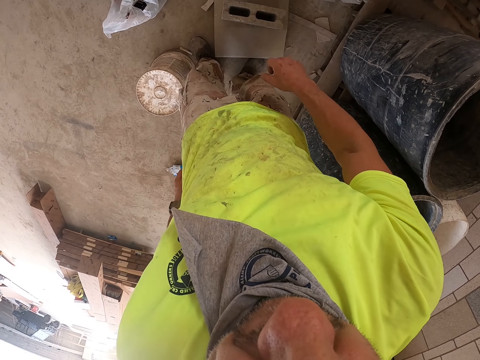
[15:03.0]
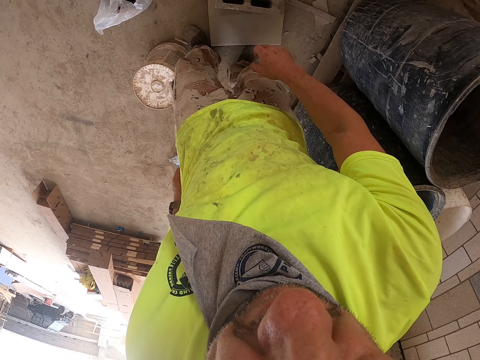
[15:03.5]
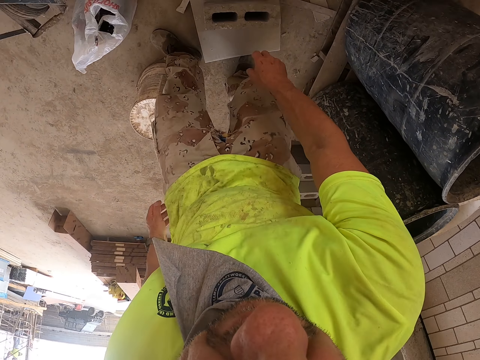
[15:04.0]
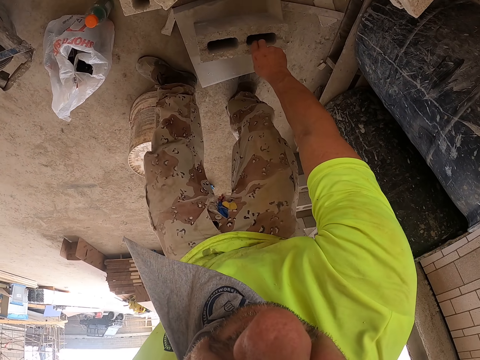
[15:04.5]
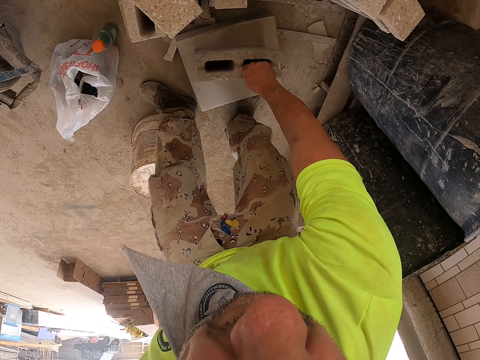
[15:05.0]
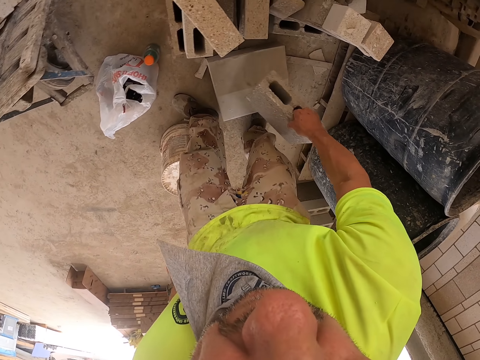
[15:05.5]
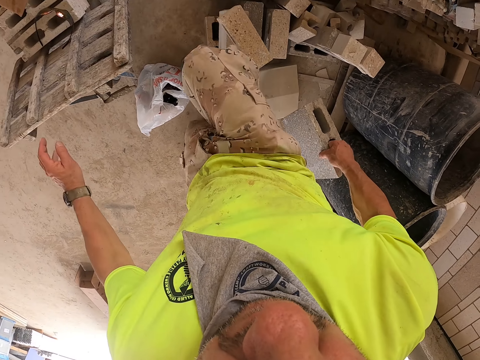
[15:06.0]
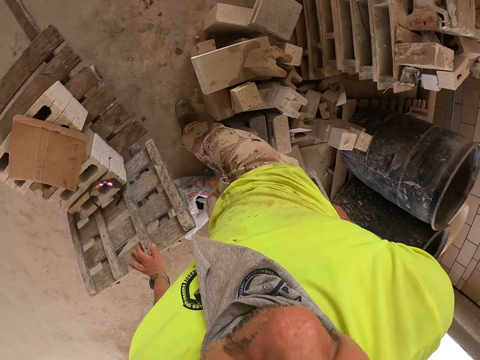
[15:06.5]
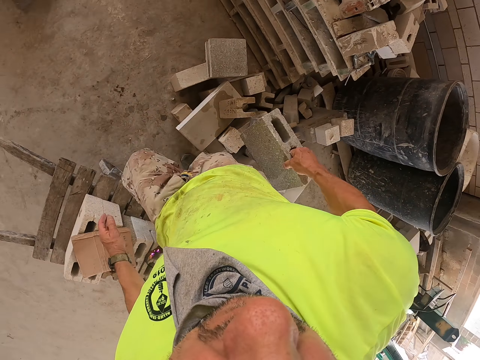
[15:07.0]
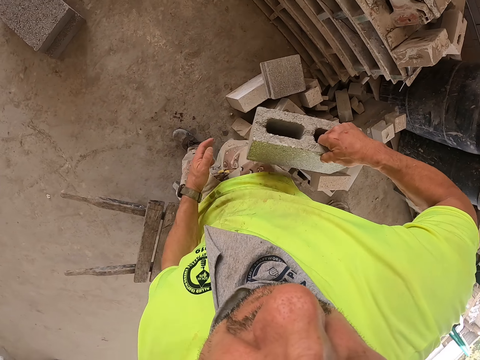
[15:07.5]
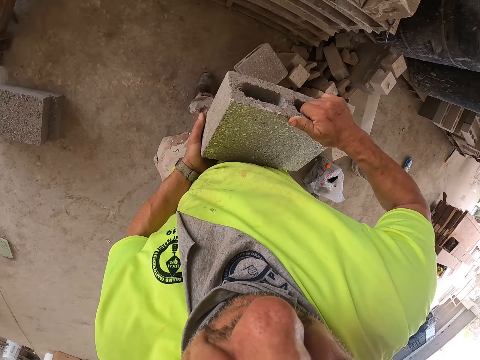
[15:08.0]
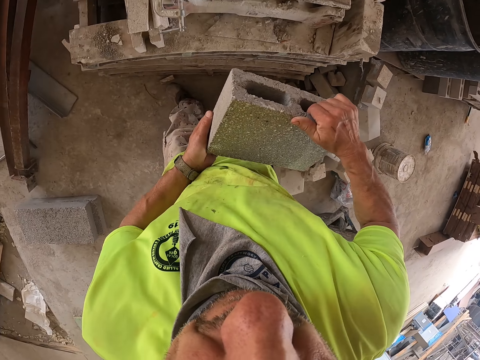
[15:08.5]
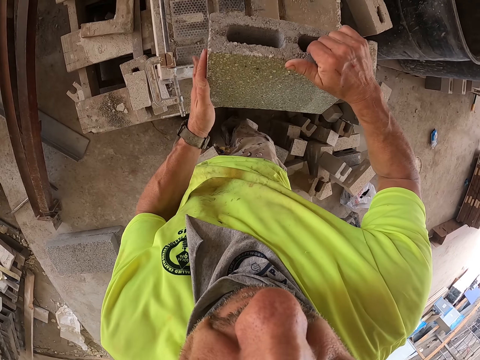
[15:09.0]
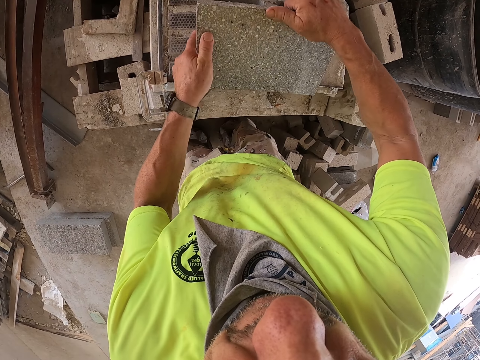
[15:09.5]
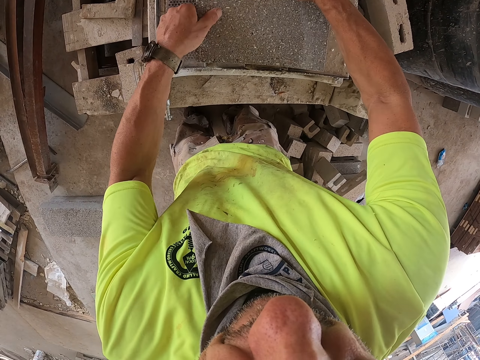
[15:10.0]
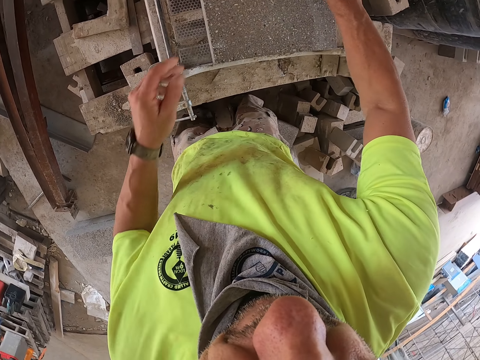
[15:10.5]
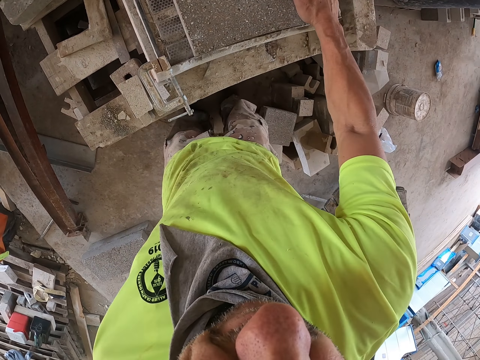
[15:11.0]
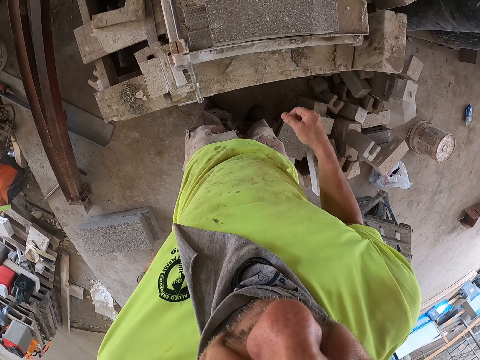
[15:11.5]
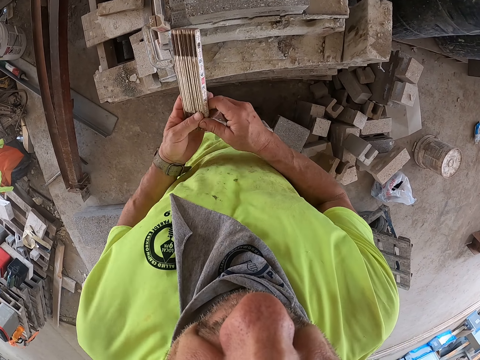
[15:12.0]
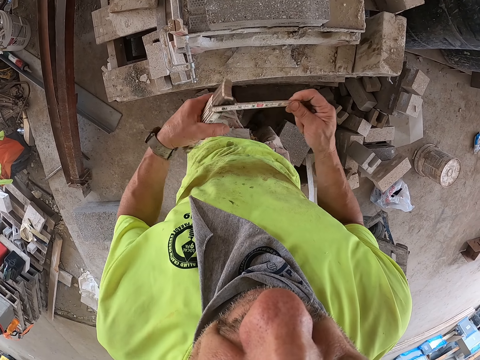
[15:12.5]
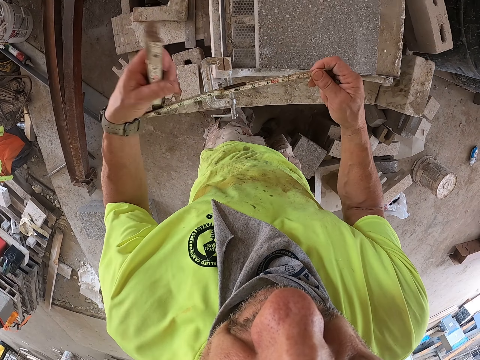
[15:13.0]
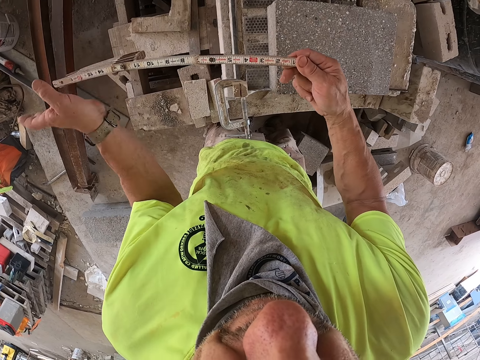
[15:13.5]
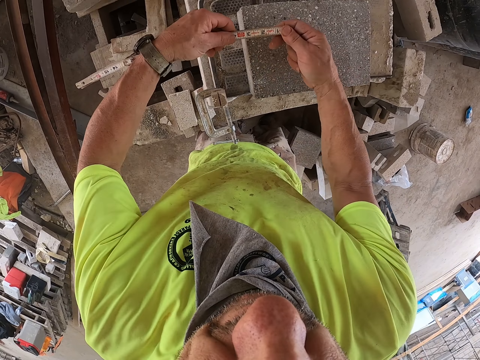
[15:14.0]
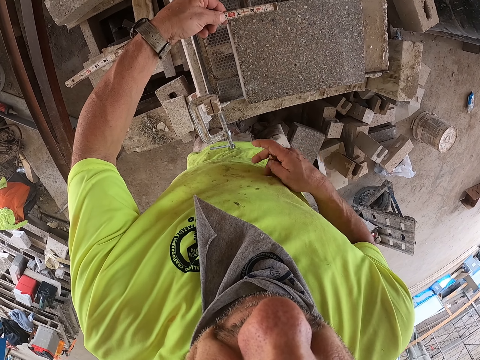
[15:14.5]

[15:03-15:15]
The camera wearer picks up a brick with hand. They walk around the construction site. They hold the brick with both hands. They put the brick on the brick cutter. They move the brick. They remove a measuring tape from the pocket. They hold the foldable measuring tape. They straighten the measuring tape.

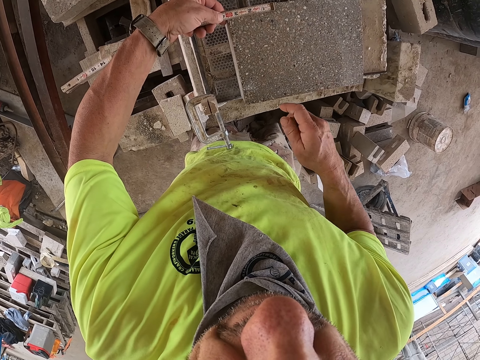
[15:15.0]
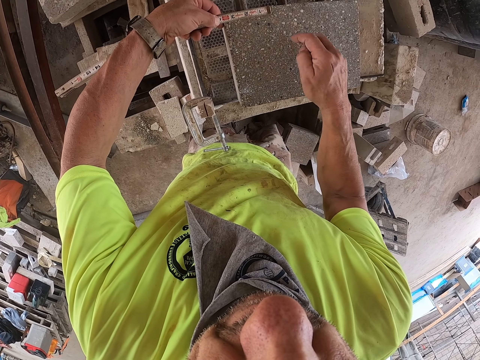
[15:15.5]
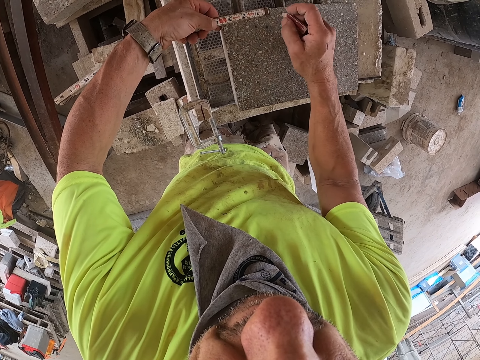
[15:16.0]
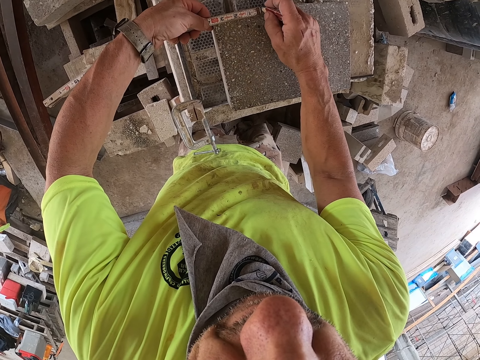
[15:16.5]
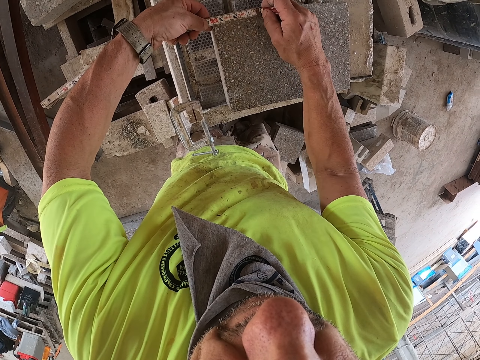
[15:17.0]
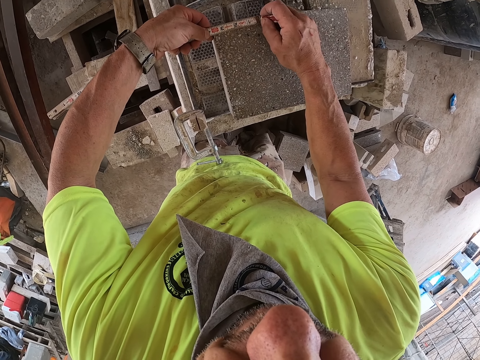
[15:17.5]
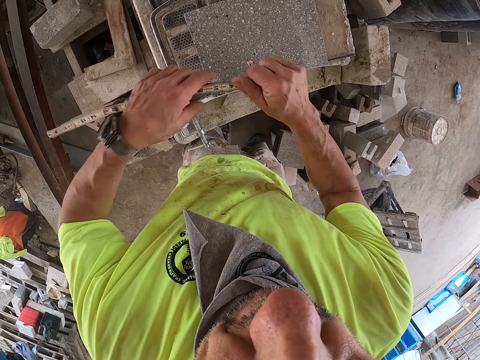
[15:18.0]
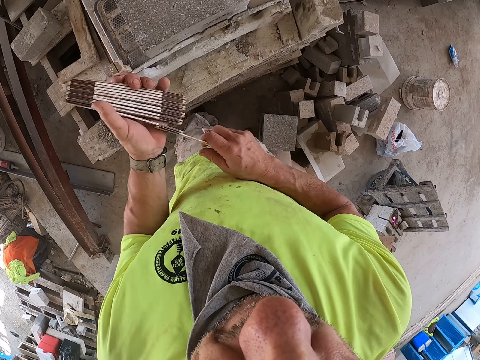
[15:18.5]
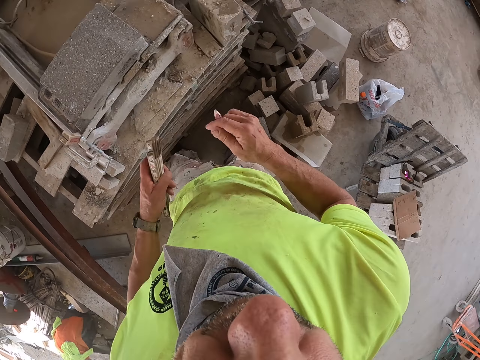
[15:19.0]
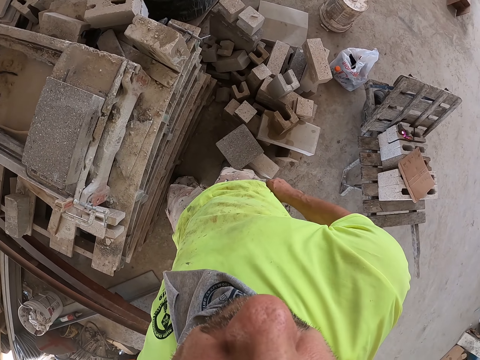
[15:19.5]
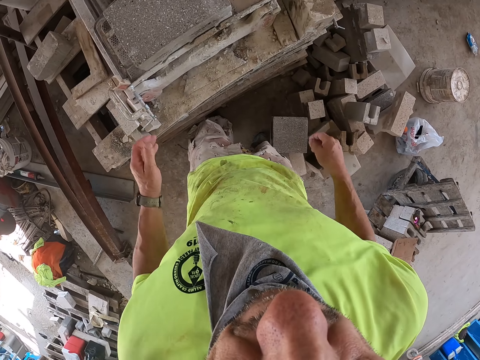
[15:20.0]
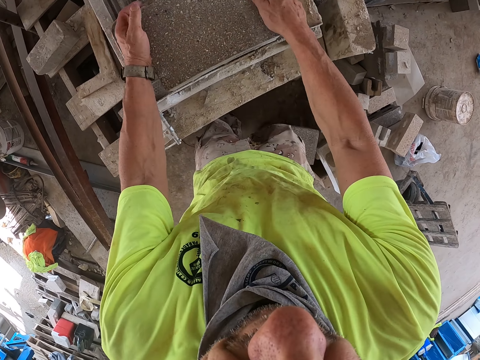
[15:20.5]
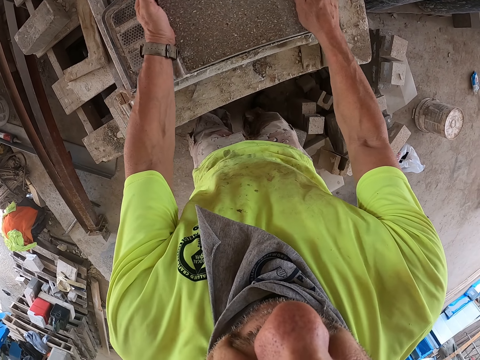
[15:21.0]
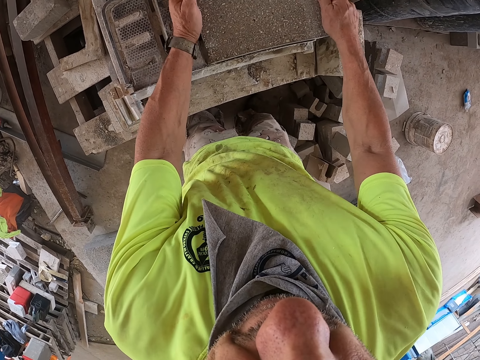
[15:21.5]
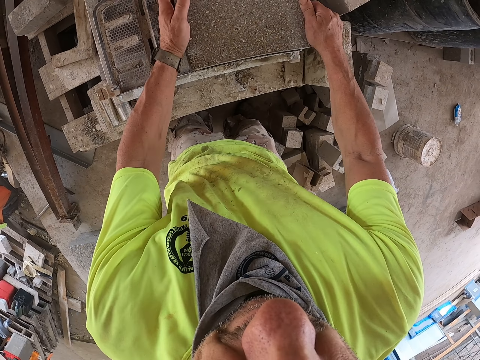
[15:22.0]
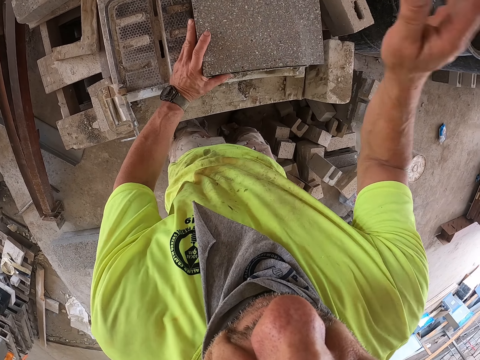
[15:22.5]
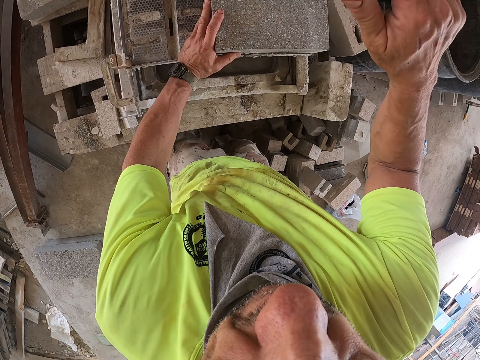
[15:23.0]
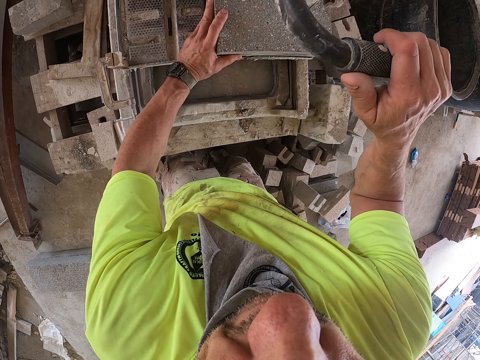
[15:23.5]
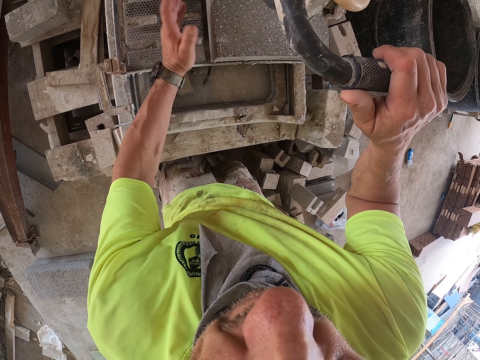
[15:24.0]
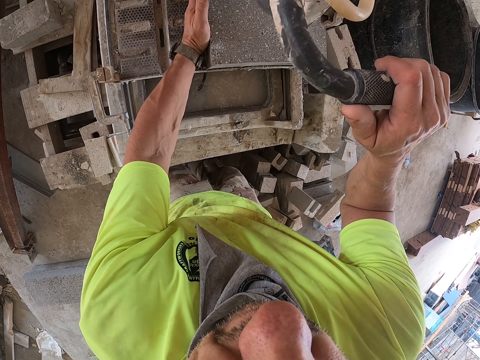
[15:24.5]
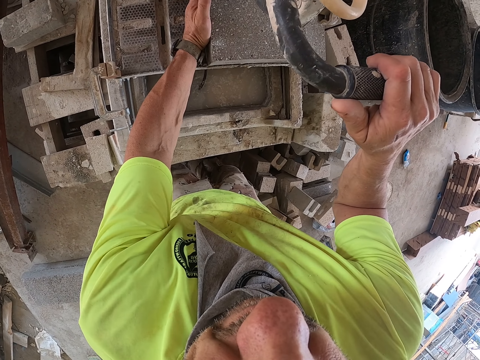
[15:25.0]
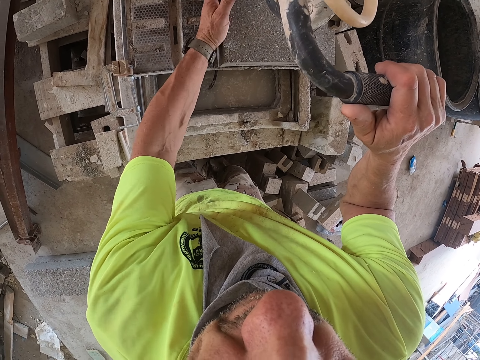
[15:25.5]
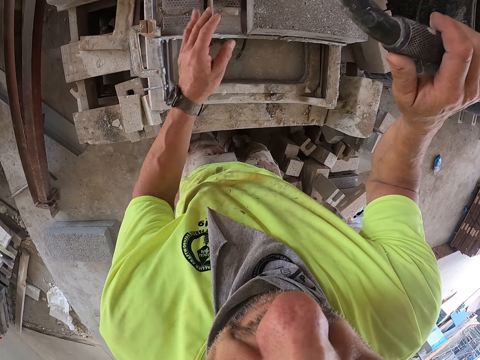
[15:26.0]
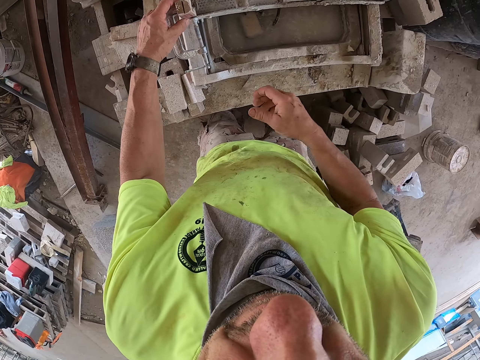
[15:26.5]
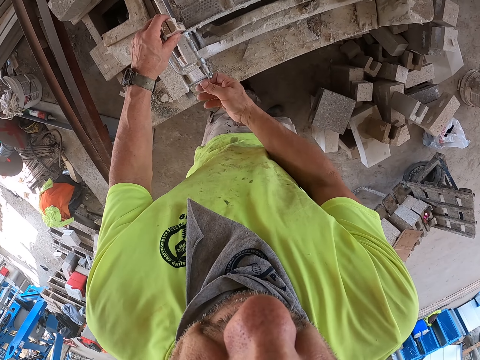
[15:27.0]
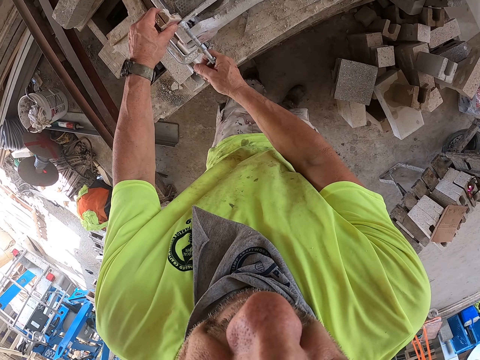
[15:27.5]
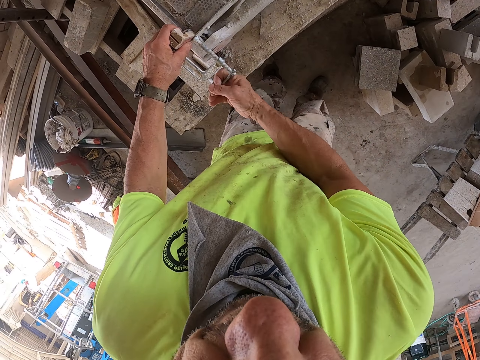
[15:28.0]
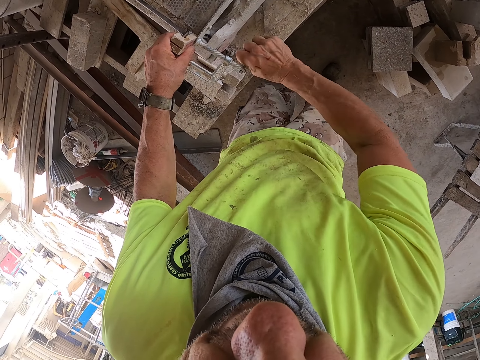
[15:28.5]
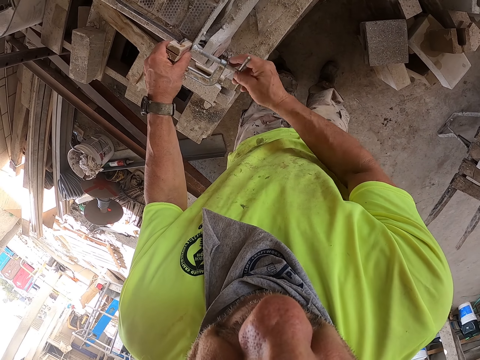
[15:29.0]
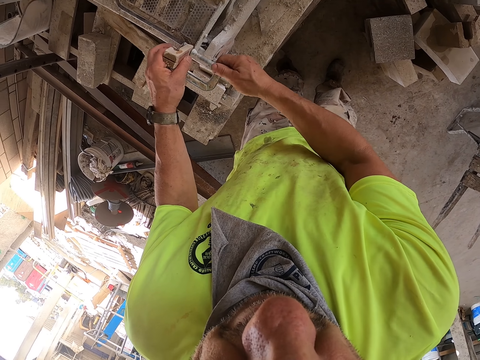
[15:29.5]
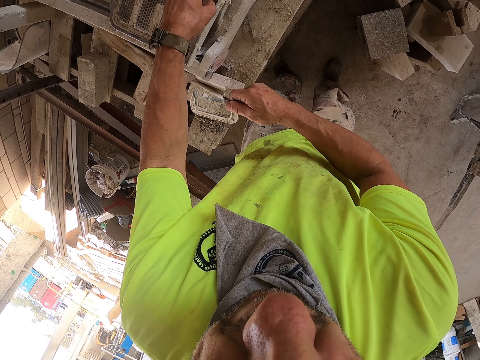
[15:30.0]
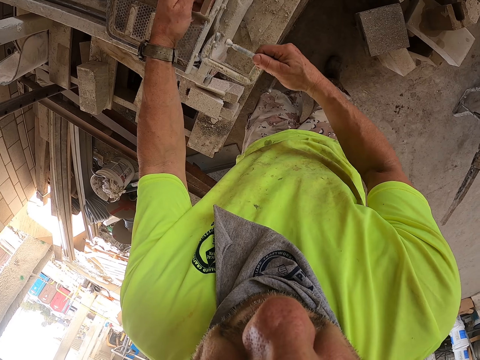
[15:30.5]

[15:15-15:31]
The camera wearer measures a brick with a measuring tape. They scribble on the brick. They fold the measuring tape with hands. They put the foldable measuring tape inside the pocket. They align the brick in the machine. They hold the brick cutter. They move the brick with hand. They cut the brick with the machine. They tap the brick. They remove the G clamp with hands.
